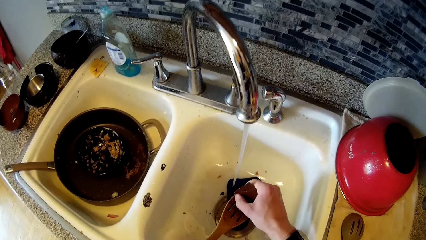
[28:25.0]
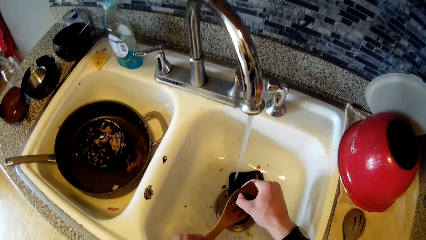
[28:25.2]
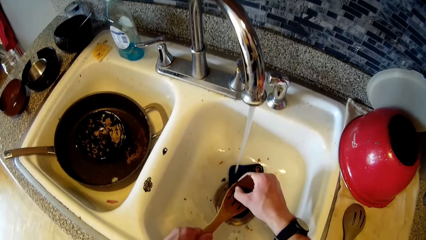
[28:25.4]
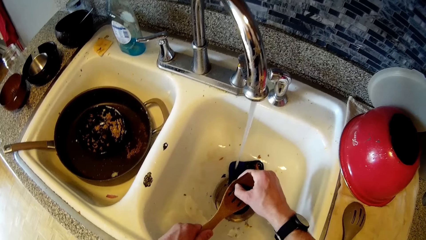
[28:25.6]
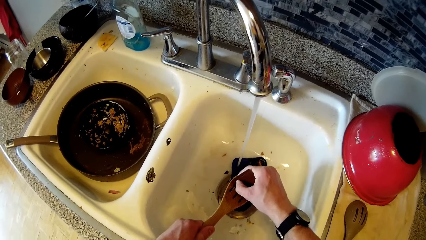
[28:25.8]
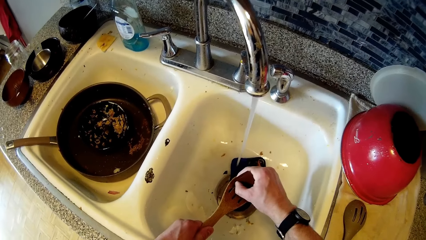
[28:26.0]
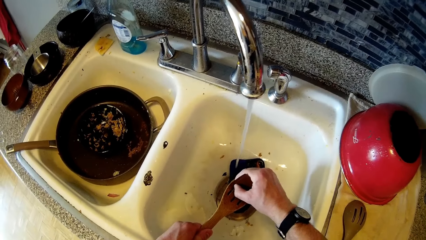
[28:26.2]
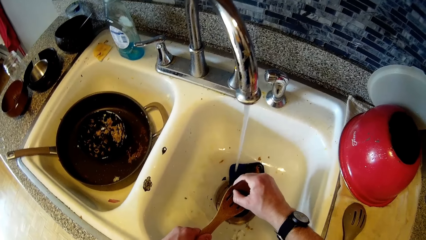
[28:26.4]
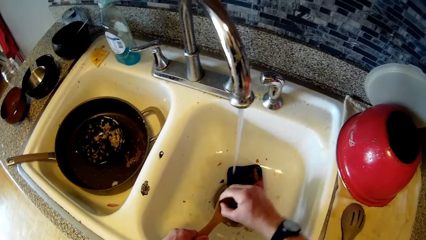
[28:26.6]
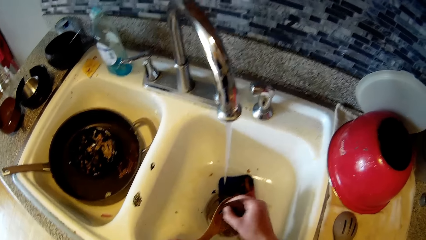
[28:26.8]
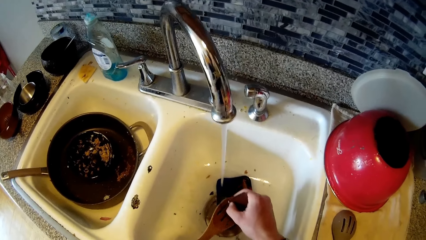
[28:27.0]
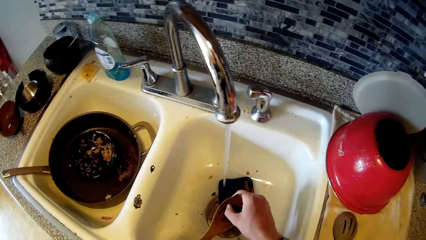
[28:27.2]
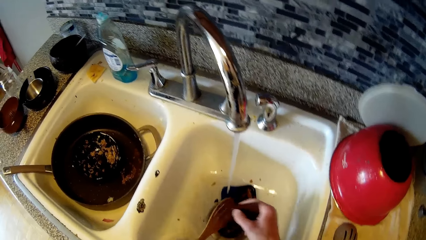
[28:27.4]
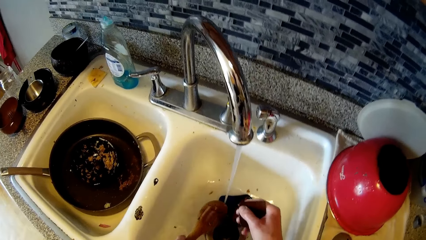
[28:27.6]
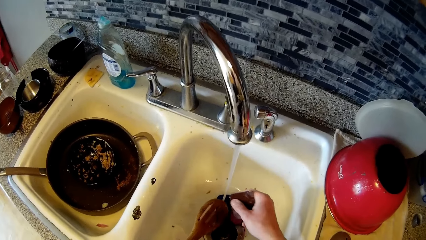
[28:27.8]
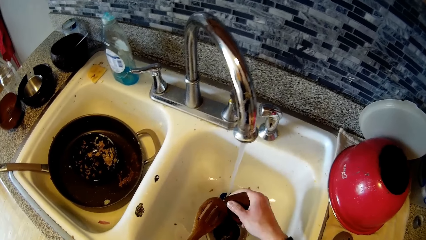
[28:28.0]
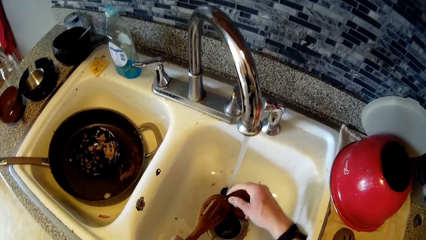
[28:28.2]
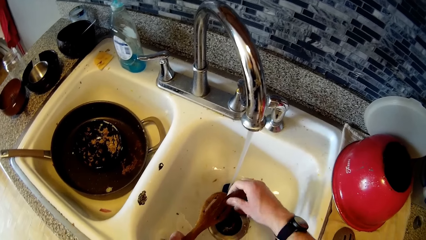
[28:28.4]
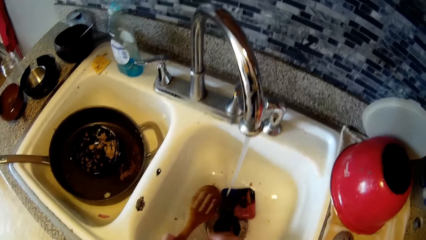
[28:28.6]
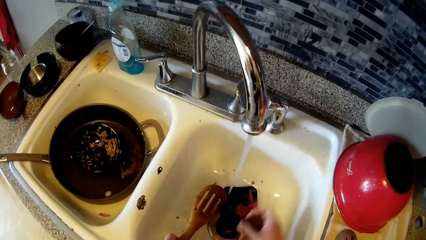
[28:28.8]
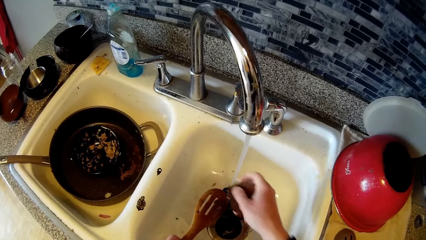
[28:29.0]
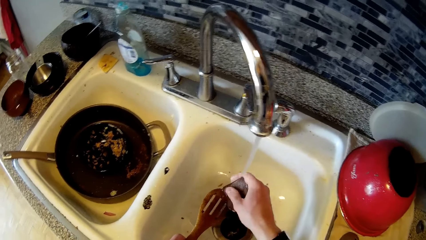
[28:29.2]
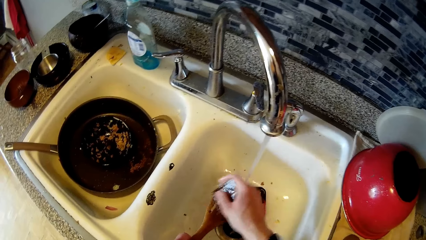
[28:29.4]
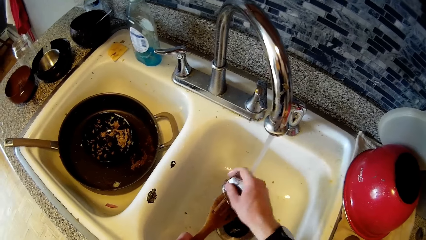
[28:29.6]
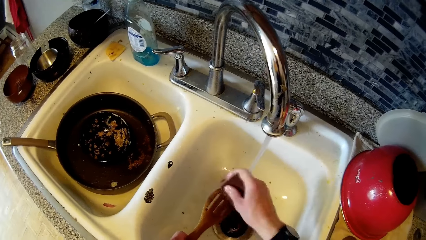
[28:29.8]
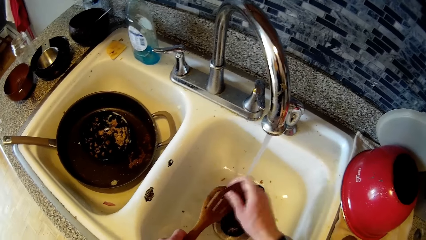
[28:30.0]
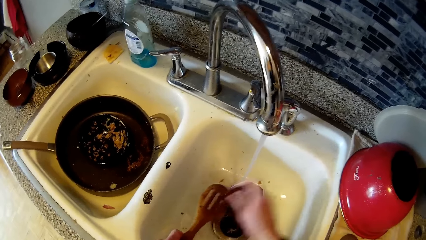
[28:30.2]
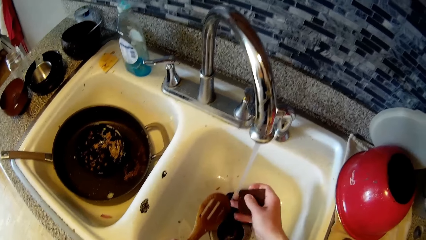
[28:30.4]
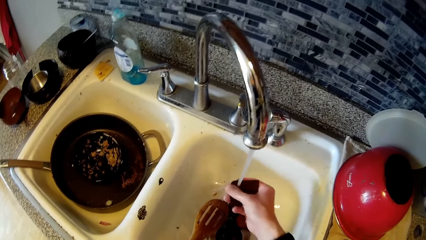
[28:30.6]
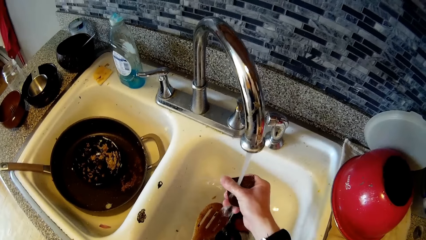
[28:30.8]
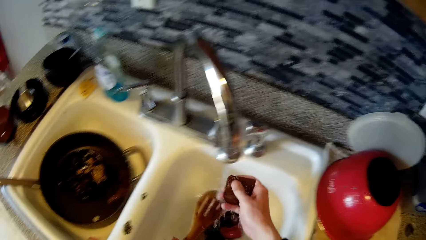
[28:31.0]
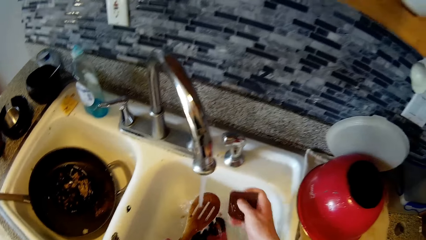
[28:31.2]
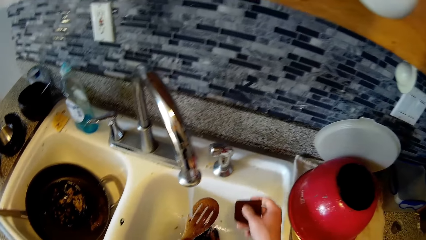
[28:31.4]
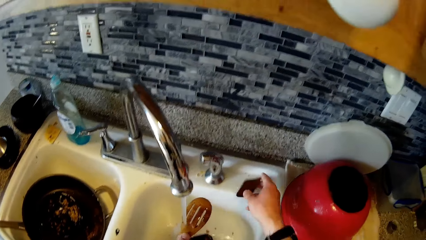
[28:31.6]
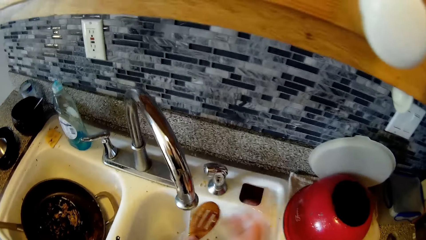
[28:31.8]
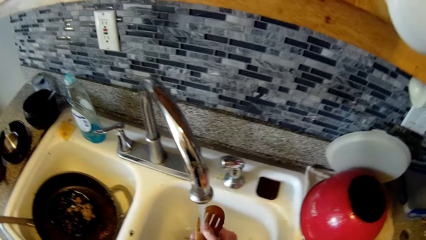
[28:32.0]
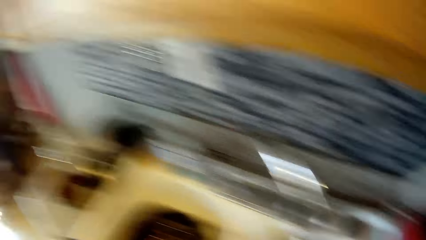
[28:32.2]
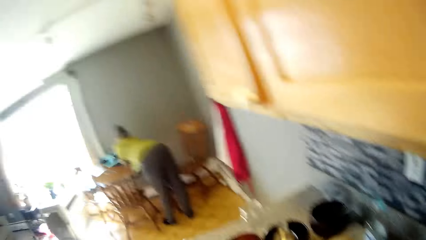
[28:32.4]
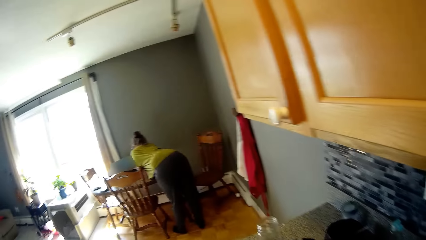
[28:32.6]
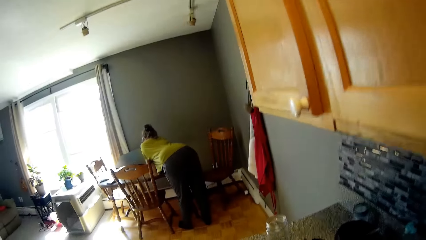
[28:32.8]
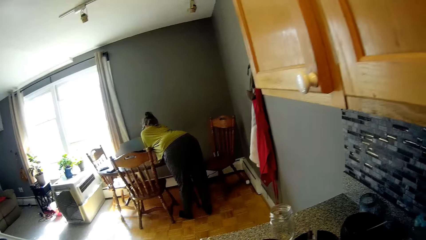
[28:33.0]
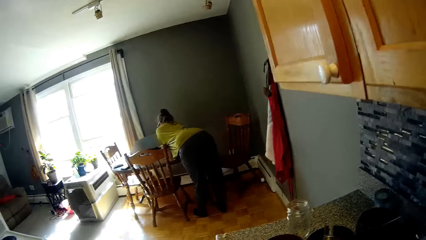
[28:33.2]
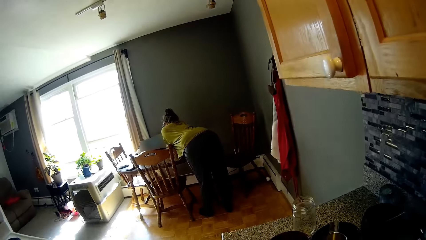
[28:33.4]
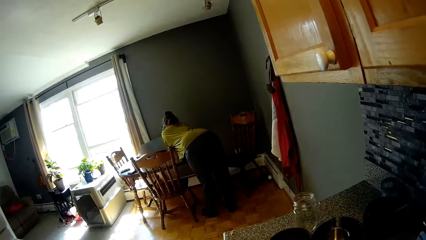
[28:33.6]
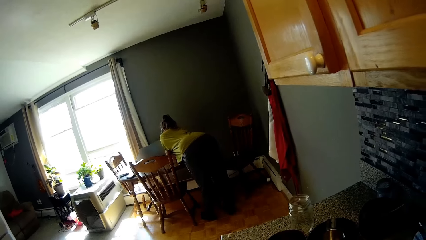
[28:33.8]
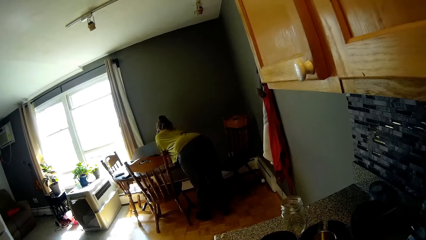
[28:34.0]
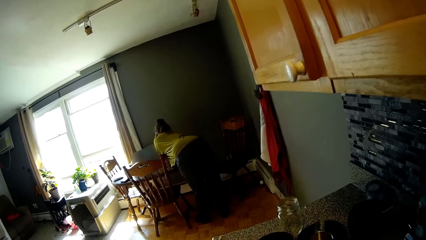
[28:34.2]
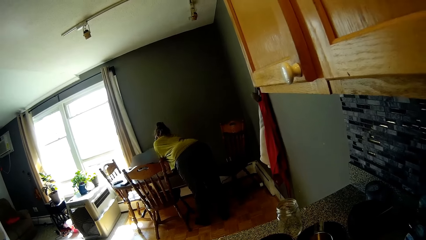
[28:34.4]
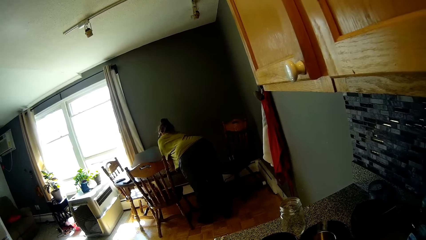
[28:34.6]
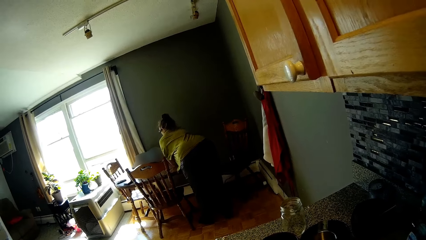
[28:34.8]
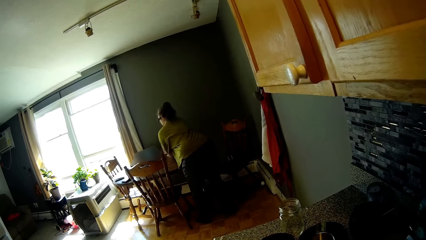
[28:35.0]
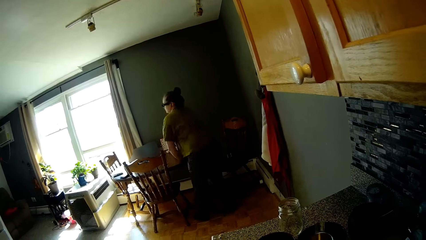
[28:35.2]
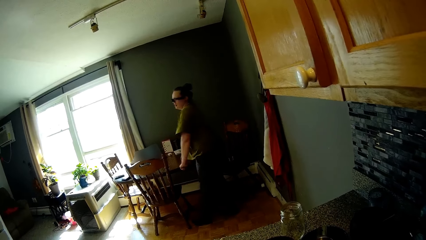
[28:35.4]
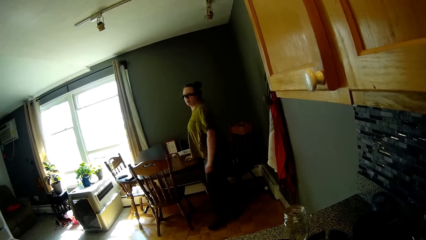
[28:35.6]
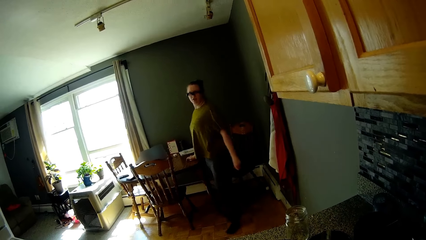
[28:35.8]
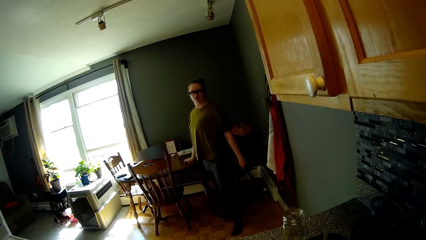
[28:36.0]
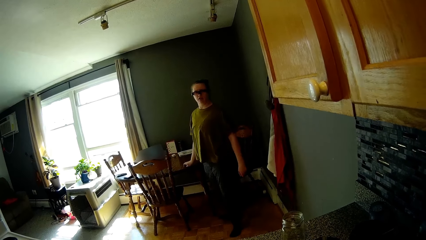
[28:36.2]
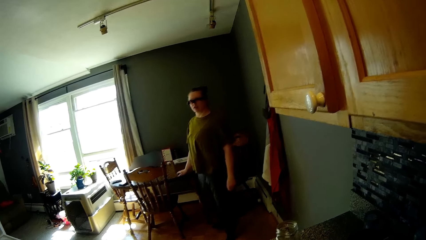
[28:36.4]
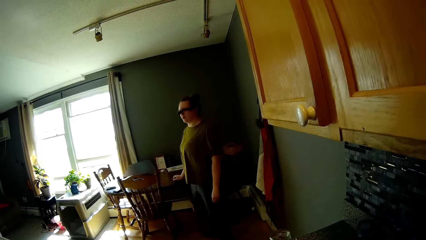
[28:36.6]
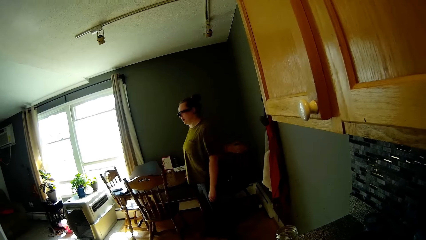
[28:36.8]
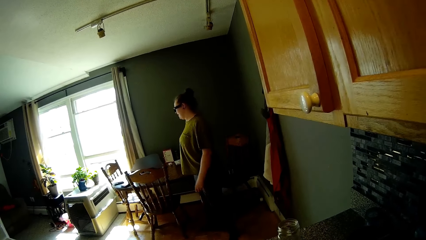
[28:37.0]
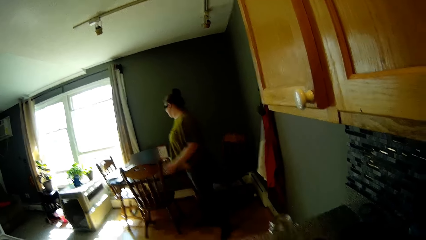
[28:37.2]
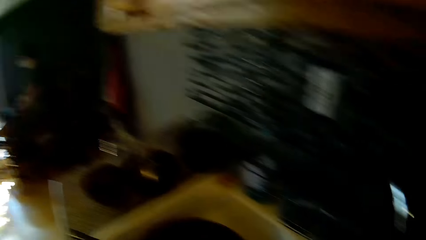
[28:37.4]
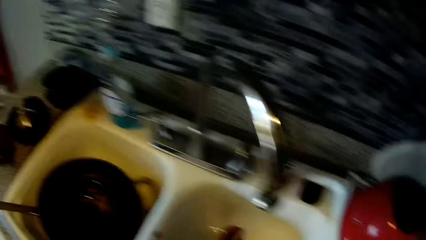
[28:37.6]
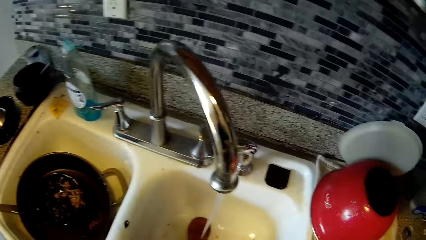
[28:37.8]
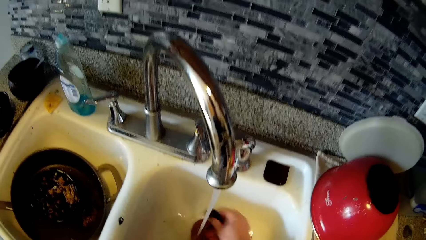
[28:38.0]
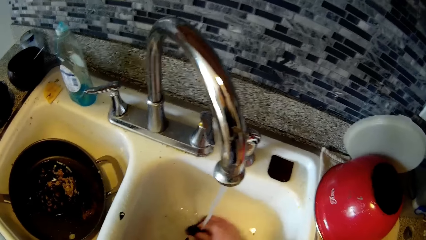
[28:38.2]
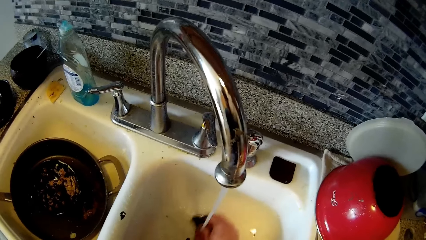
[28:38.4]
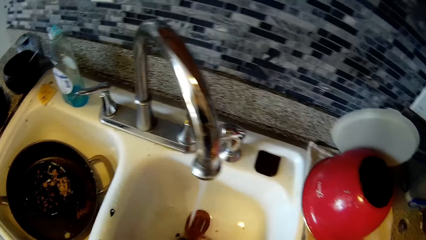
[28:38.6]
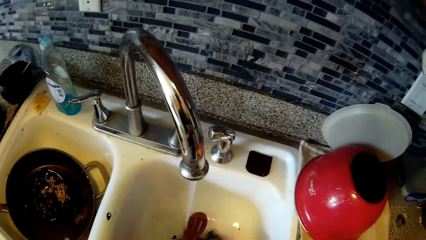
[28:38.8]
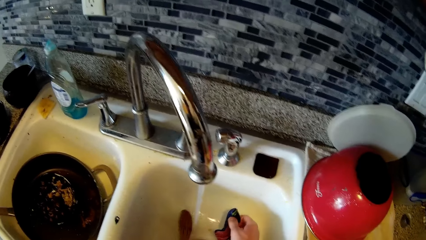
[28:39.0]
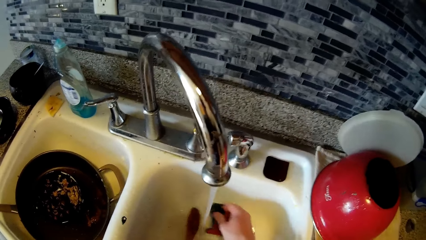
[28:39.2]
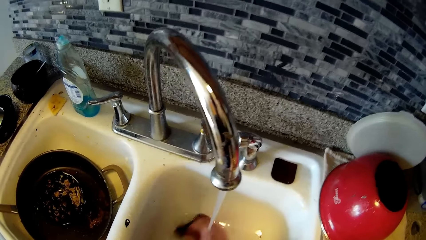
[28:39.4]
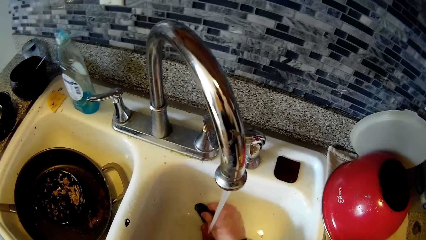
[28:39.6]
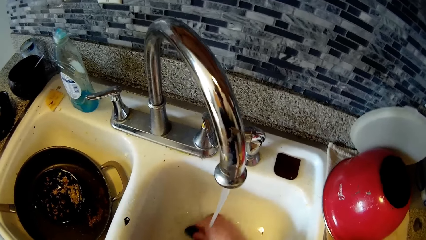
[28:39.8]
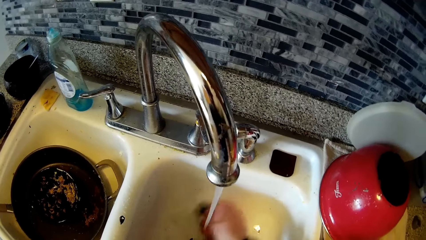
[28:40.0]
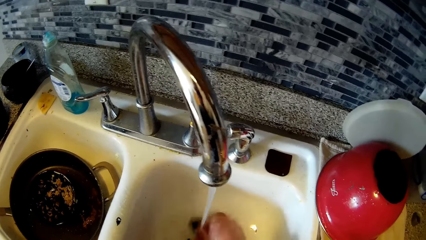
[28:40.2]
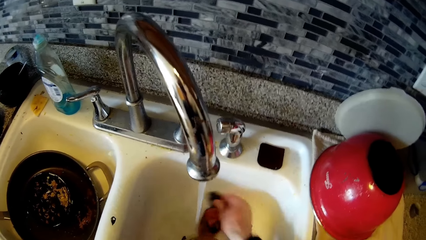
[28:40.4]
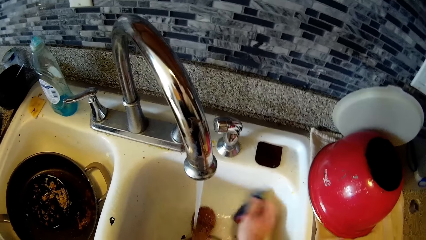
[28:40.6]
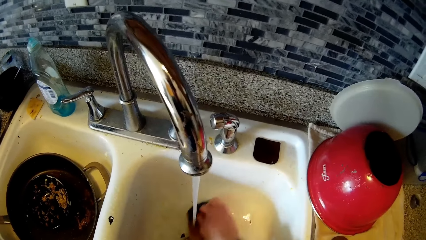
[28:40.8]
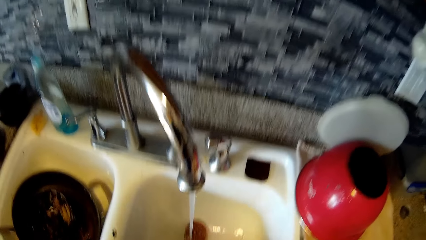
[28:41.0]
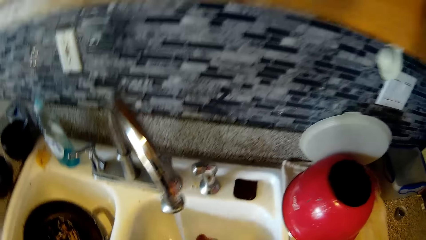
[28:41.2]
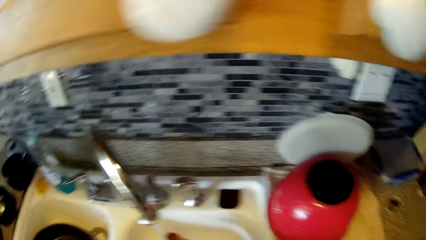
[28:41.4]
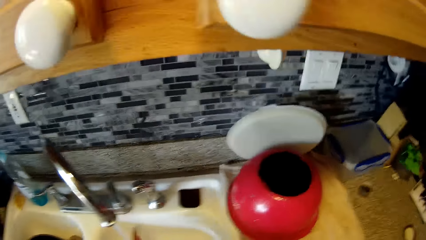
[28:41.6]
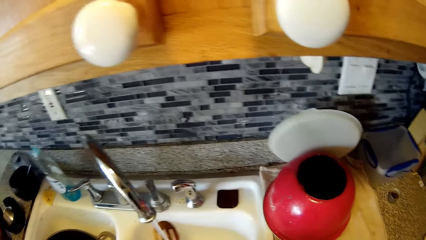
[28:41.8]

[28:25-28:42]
The camera wearer rinses the scraper with water from the tap. They put the spoon under the tap. They drop the scraper on top of the sink. They rinse the spoon. A woman moves from a table in the living room. The camera wearer talks with the woman. They wash the spoon with the sponge in the sink.
